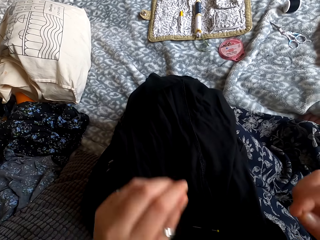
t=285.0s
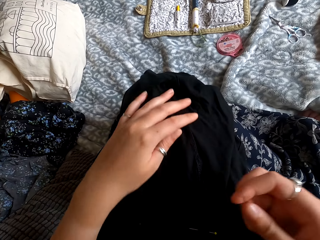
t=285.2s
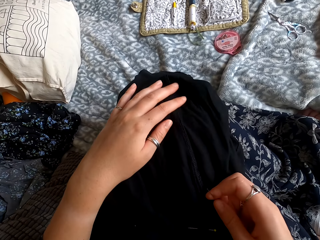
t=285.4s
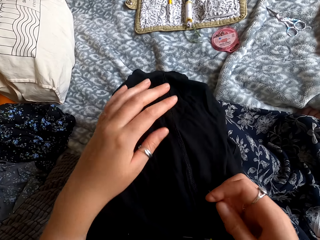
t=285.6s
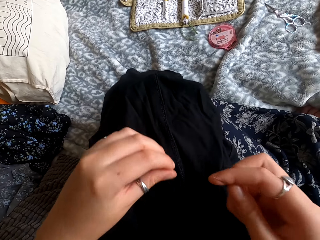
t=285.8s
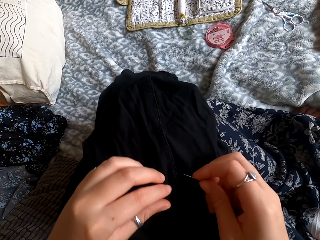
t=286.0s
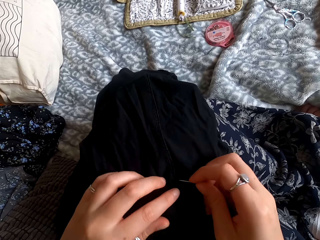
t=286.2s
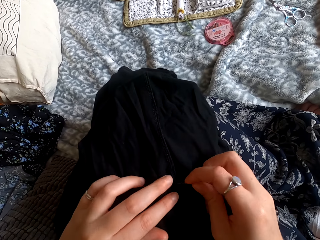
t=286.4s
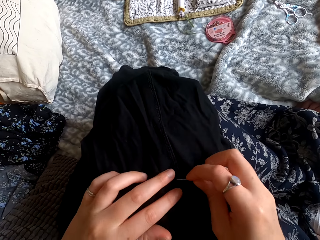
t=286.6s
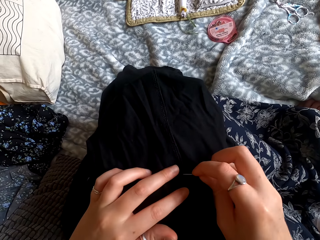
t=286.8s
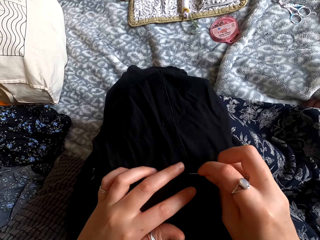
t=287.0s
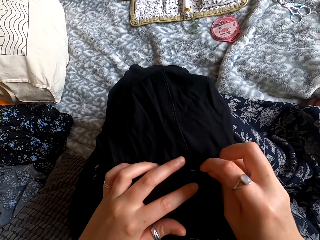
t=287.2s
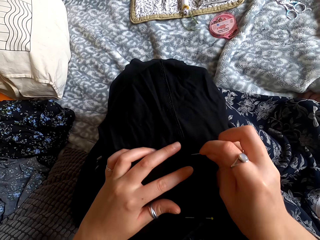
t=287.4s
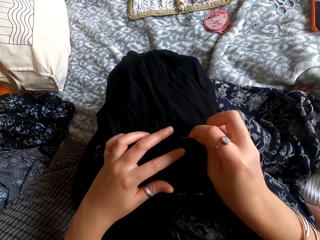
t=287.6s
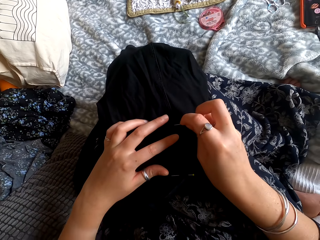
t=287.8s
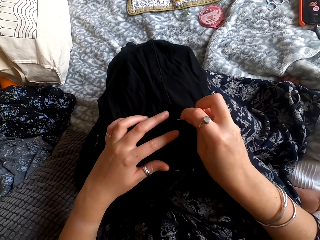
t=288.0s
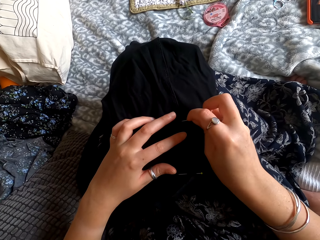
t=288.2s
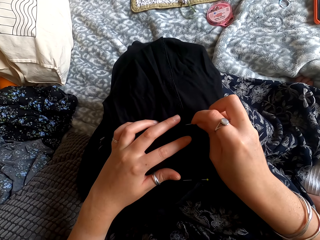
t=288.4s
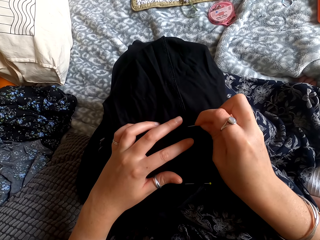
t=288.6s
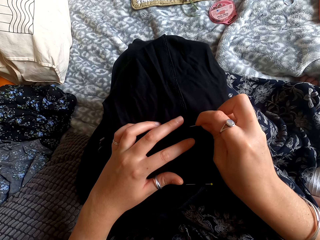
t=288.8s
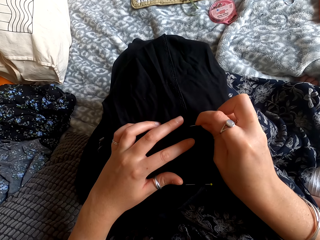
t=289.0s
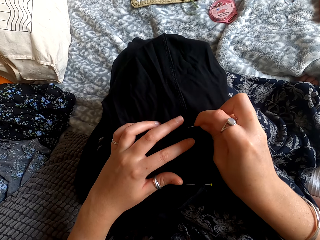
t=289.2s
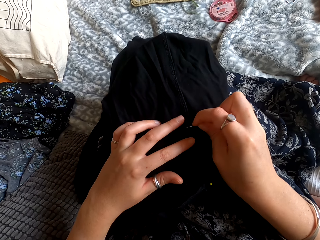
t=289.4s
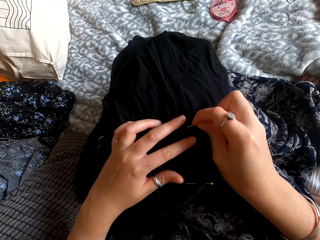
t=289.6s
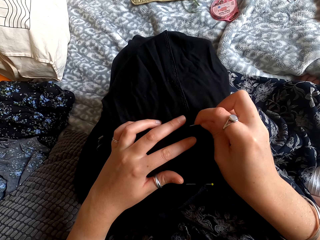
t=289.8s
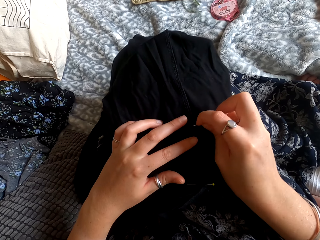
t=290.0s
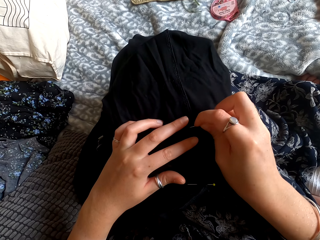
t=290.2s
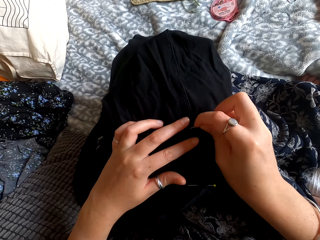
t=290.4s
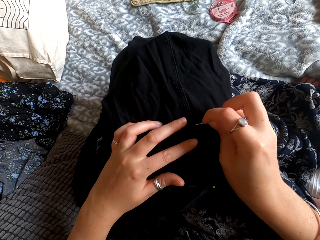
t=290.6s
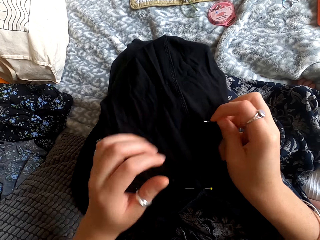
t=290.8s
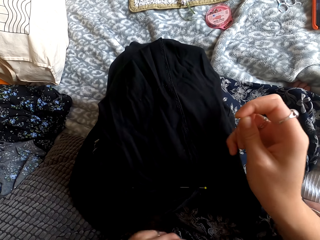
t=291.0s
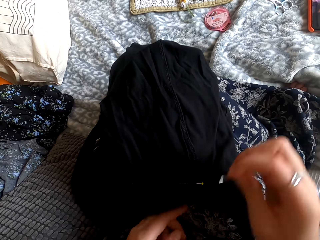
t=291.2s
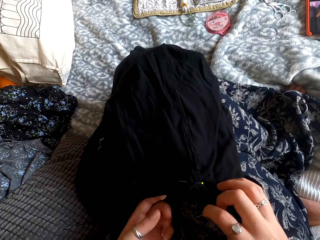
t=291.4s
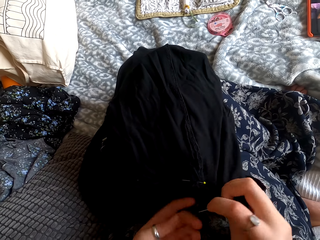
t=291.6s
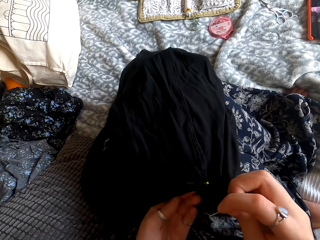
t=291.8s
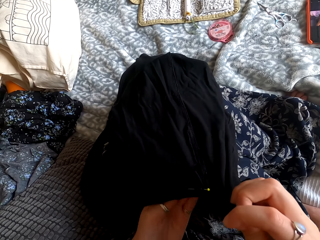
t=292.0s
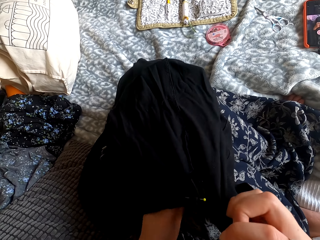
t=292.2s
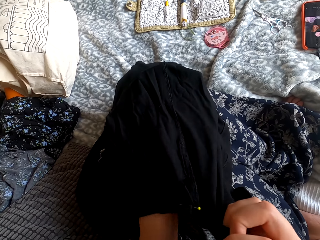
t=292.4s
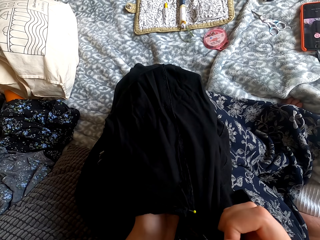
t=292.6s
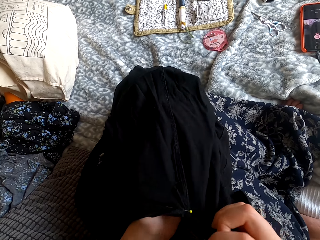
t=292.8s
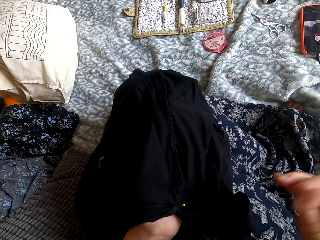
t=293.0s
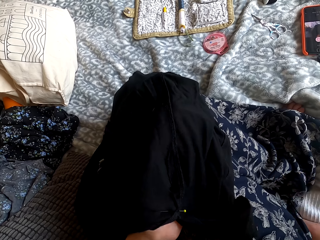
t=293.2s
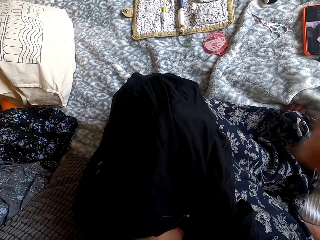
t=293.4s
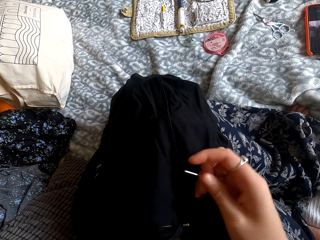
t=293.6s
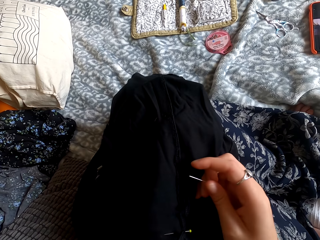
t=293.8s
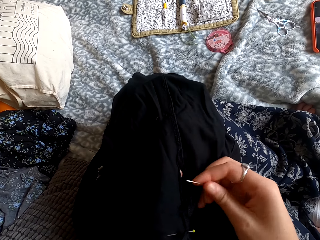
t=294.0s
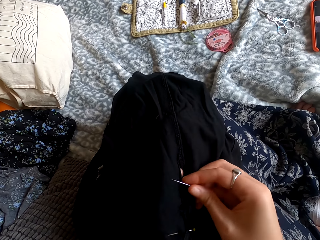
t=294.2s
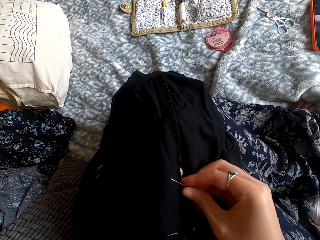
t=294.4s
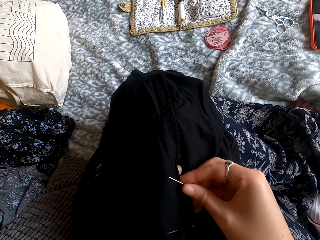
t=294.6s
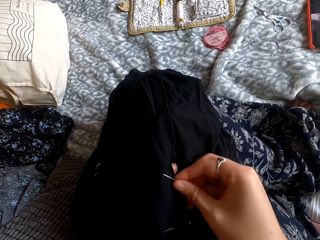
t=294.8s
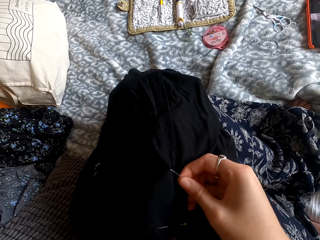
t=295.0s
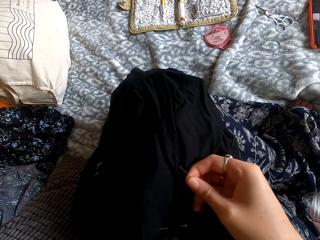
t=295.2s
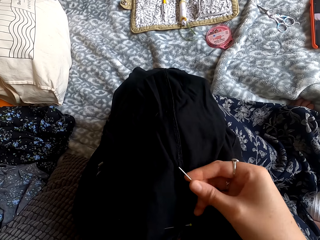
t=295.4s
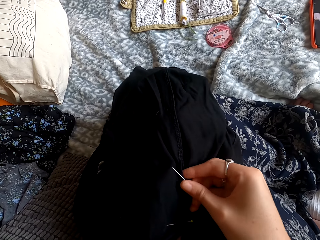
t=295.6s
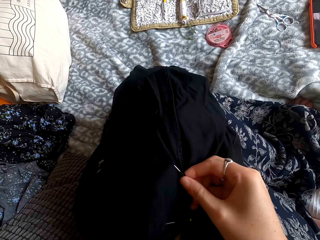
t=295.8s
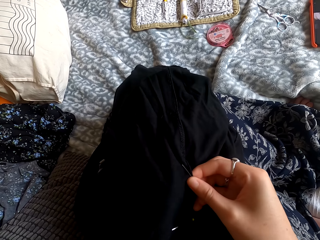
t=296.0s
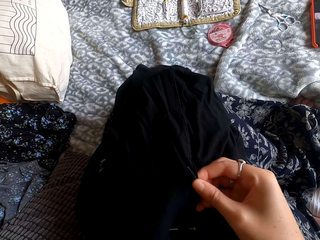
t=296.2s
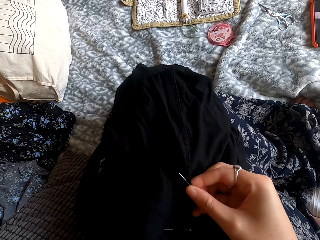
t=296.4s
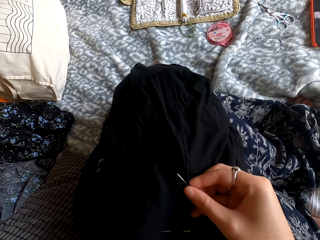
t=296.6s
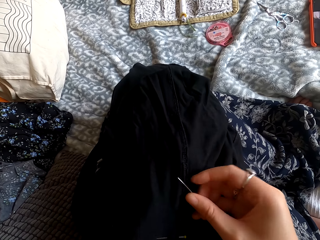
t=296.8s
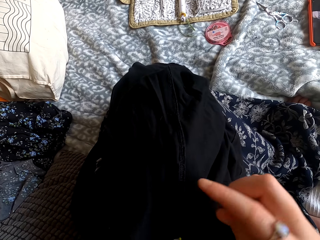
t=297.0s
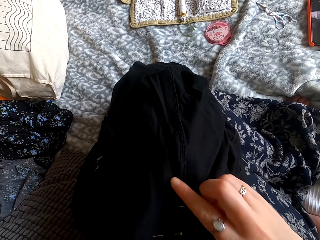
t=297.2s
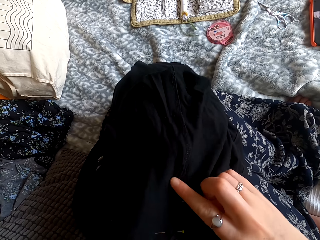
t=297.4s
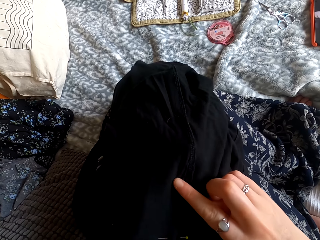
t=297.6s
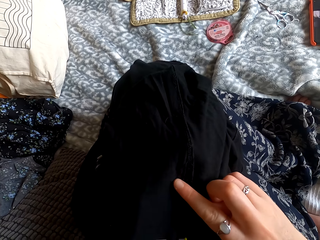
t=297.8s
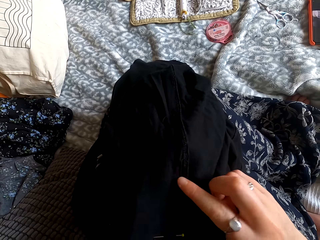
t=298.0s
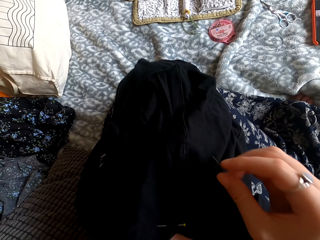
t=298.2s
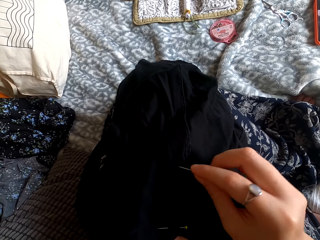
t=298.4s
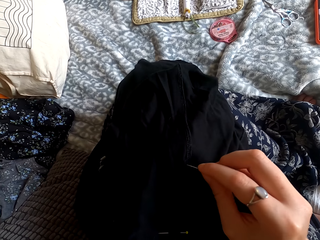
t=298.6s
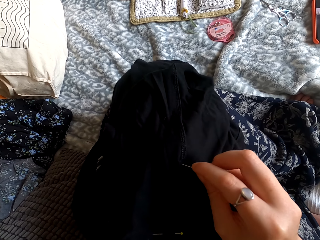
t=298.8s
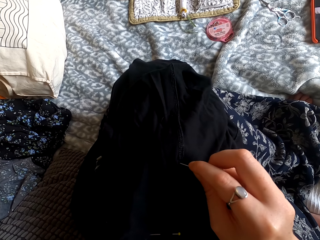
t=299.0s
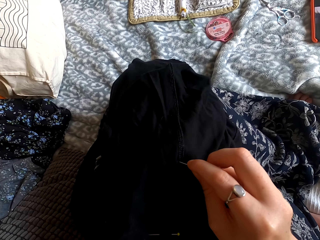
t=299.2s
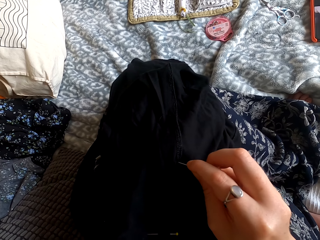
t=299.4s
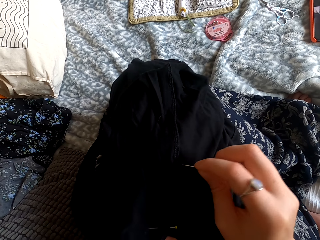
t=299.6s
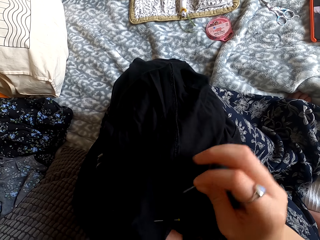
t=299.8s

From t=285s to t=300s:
The camera wearer pins the needle in the cloth. They put the hand under the cloth. They hold the cloth together.

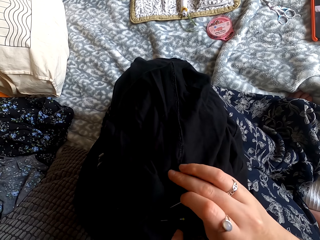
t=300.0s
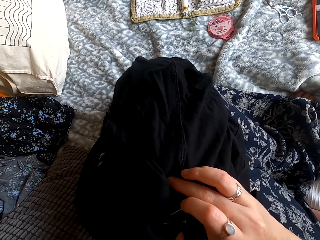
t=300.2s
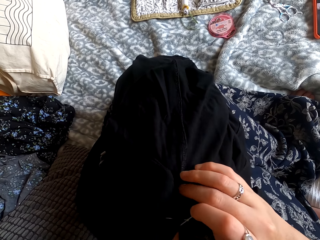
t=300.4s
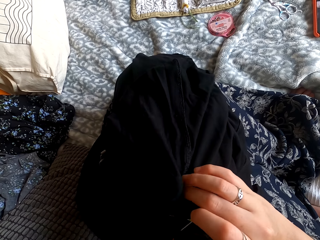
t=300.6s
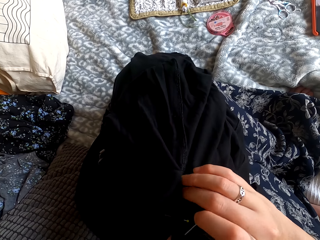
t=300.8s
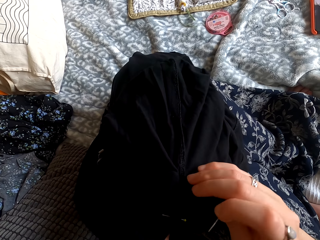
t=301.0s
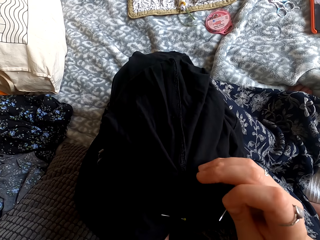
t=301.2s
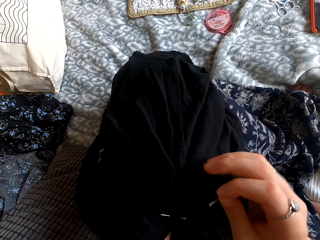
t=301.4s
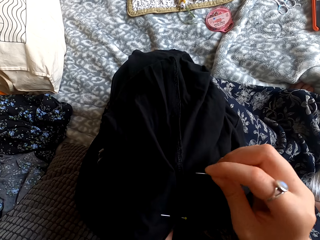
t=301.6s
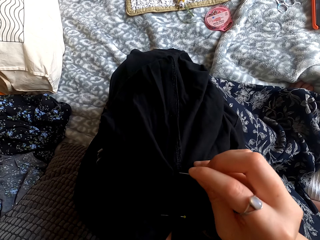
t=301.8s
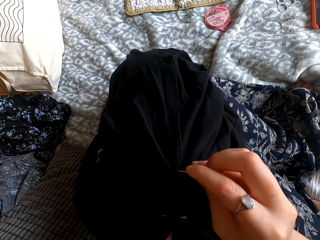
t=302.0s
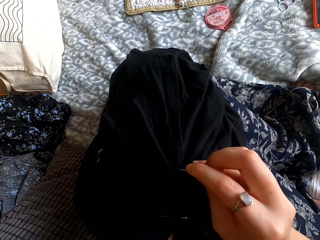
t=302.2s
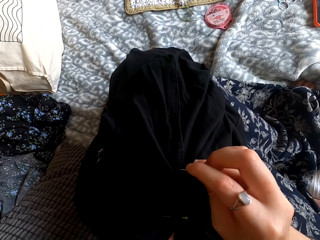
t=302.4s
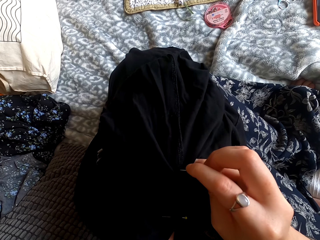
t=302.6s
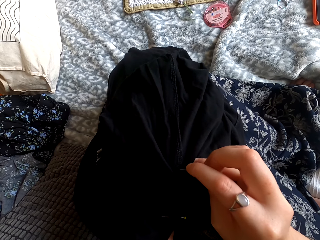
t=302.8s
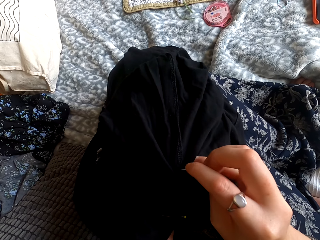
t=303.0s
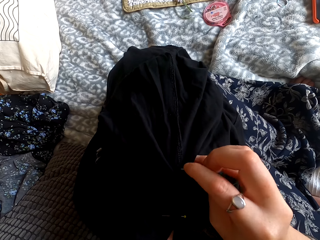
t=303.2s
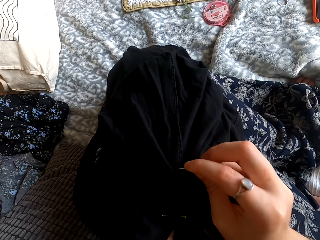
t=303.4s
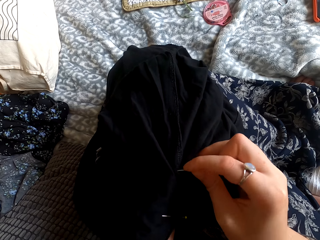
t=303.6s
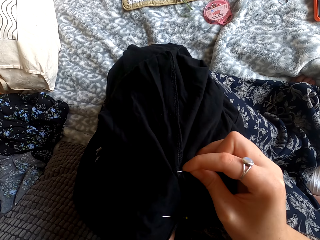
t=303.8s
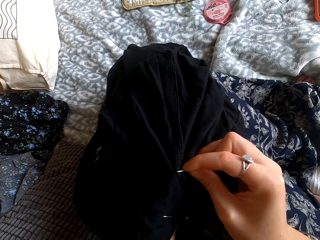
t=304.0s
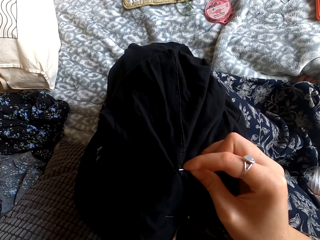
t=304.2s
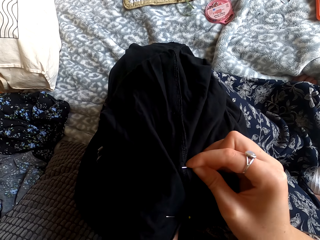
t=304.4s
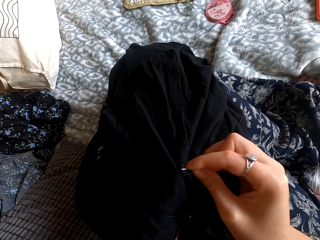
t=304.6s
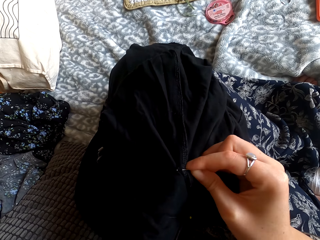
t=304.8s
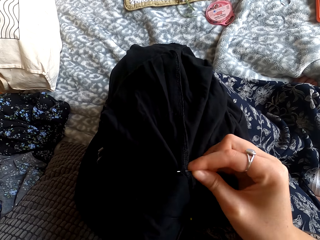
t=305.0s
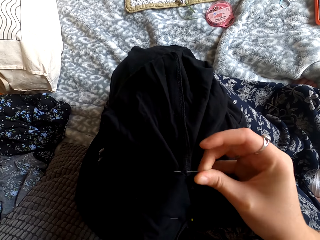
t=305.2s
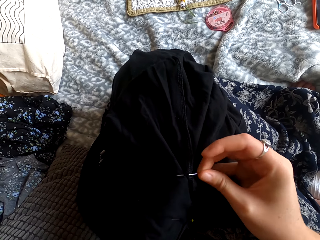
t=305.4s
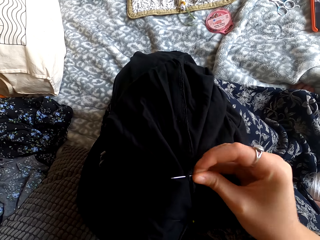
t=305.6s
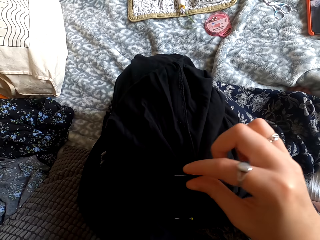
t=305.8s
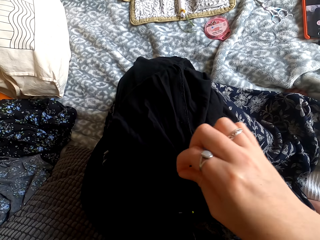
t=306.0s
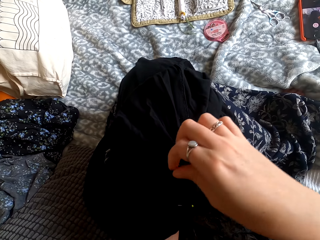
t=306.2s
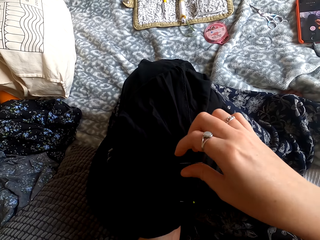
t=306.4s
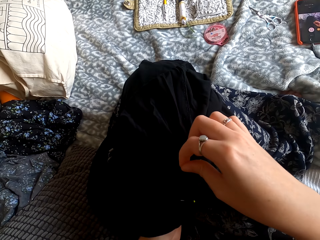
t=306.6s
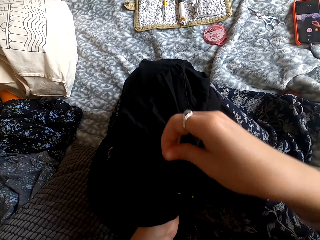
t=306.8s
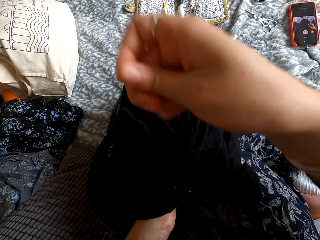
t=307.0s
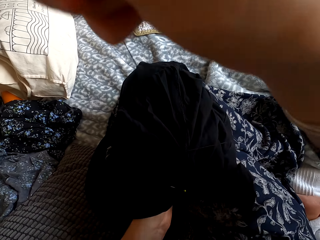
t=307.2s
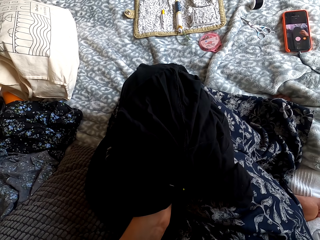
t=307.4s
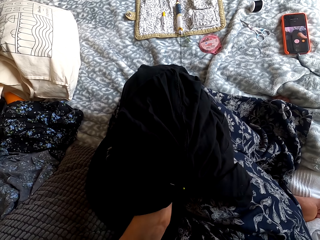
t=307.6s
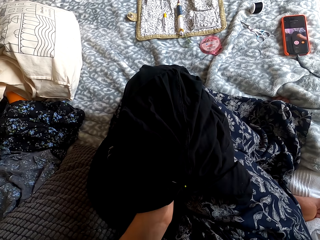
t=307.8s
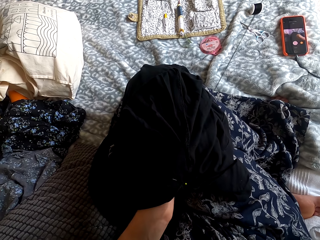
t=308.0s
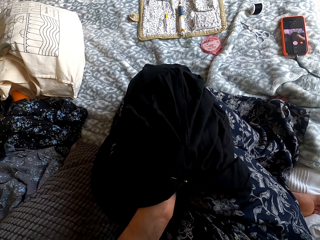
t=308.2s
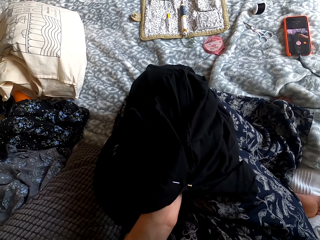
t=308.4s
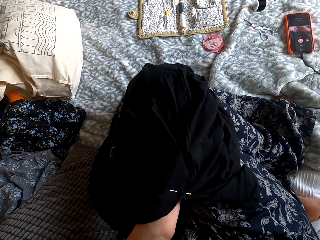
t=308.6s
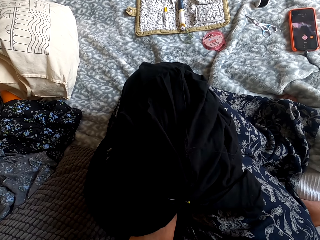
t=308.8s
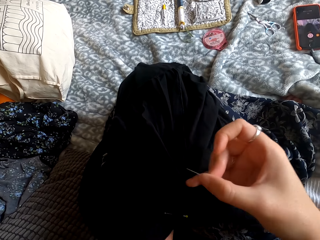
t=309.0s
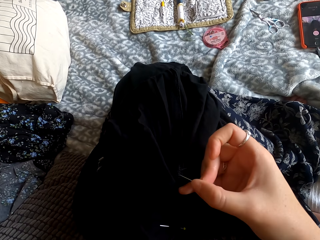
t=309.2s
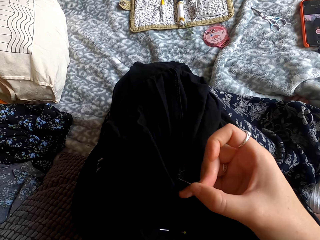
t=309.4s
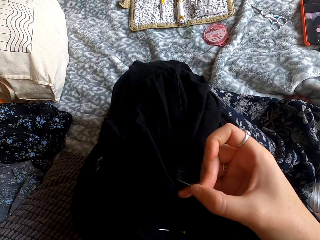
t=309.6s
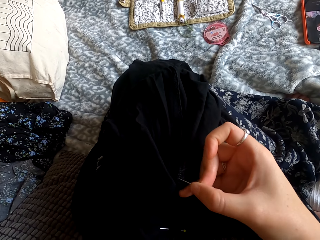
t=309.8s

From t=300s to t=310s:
The camera wearer sews the cloth.
